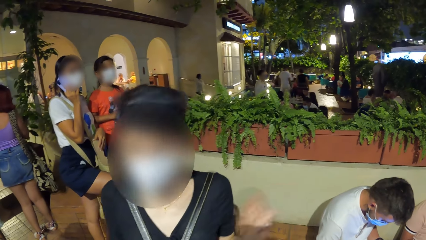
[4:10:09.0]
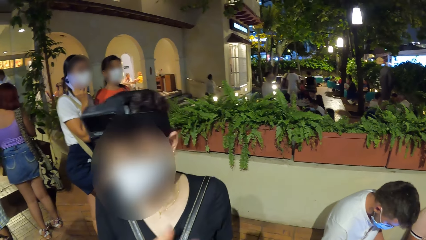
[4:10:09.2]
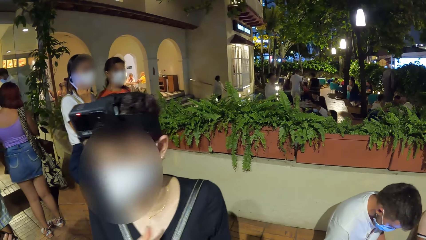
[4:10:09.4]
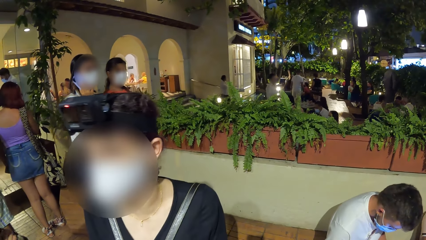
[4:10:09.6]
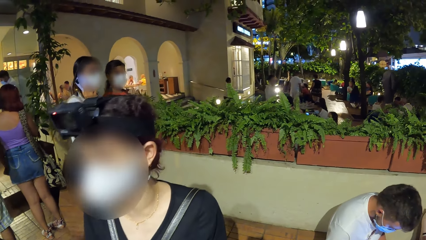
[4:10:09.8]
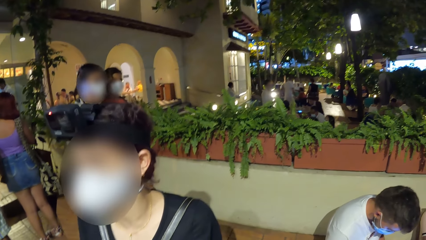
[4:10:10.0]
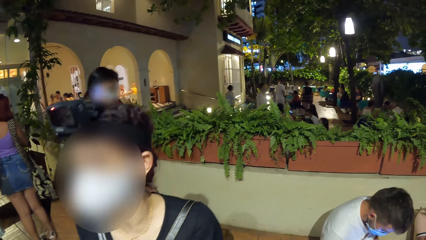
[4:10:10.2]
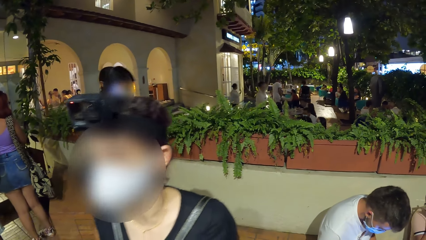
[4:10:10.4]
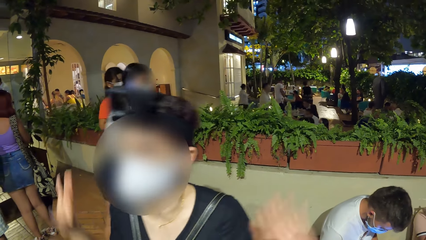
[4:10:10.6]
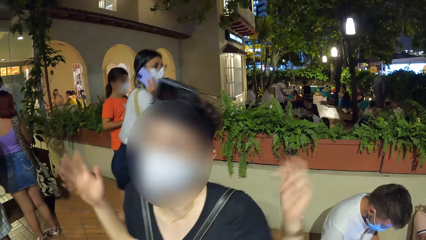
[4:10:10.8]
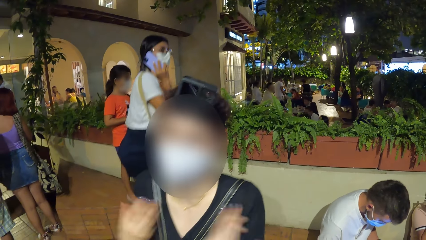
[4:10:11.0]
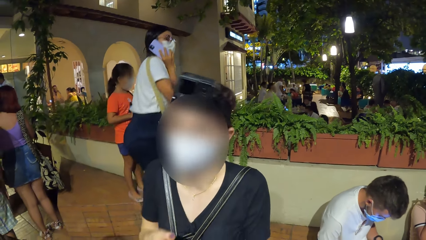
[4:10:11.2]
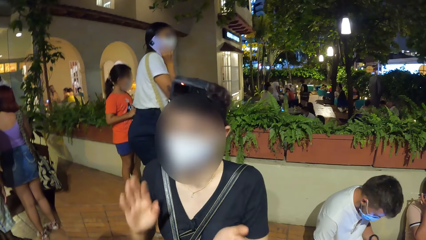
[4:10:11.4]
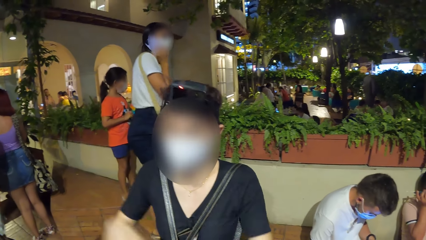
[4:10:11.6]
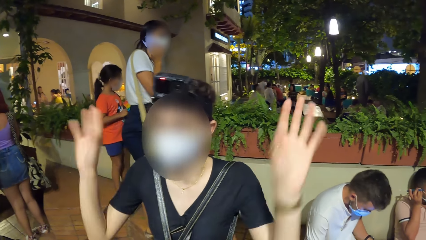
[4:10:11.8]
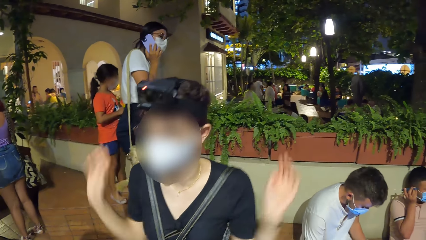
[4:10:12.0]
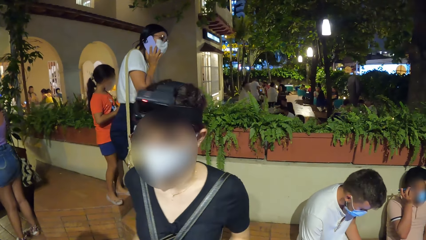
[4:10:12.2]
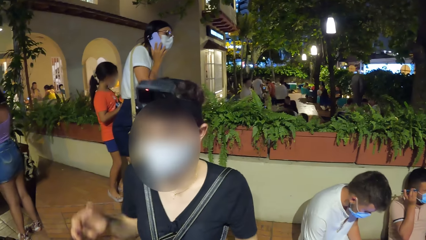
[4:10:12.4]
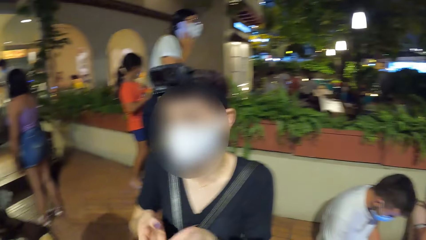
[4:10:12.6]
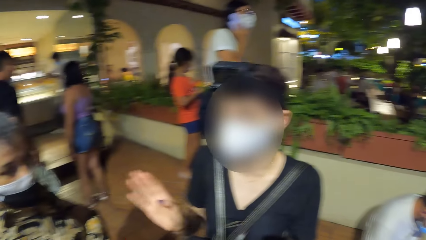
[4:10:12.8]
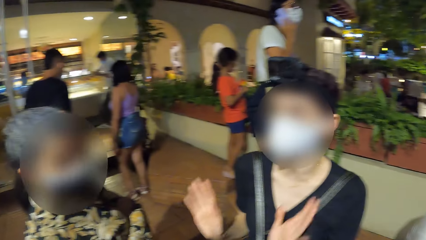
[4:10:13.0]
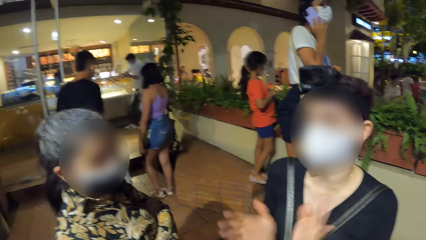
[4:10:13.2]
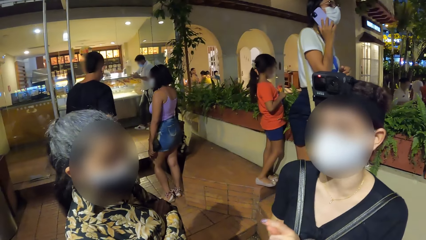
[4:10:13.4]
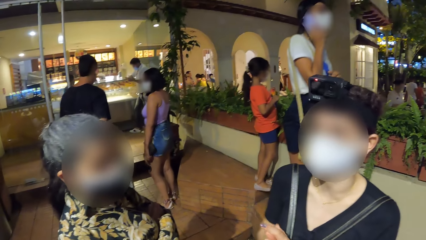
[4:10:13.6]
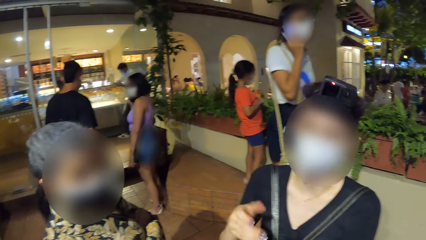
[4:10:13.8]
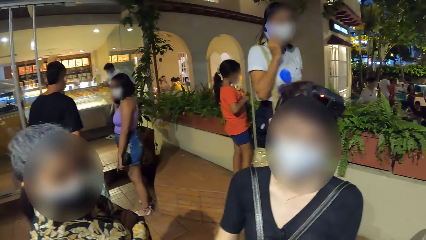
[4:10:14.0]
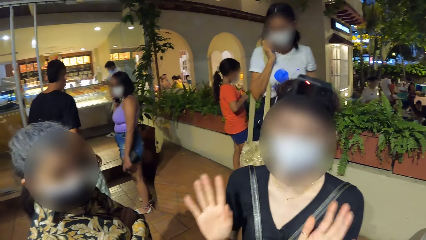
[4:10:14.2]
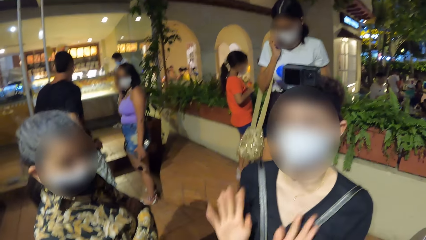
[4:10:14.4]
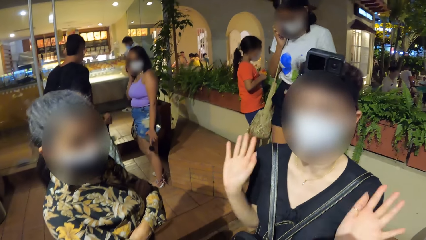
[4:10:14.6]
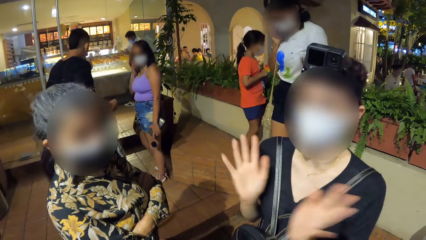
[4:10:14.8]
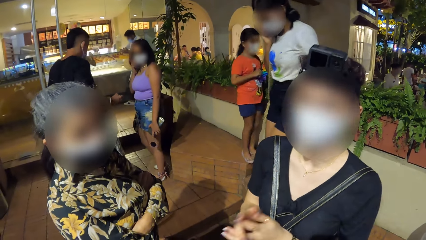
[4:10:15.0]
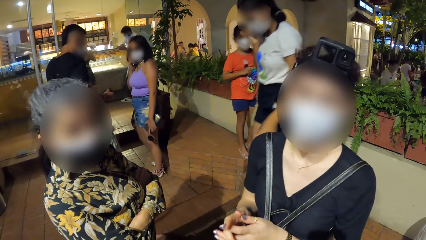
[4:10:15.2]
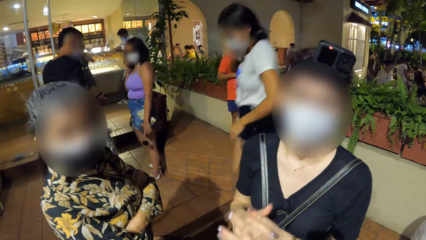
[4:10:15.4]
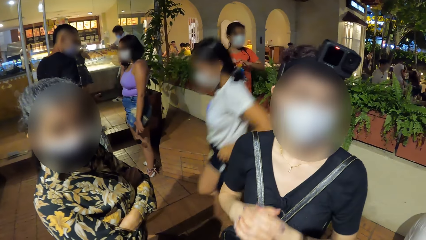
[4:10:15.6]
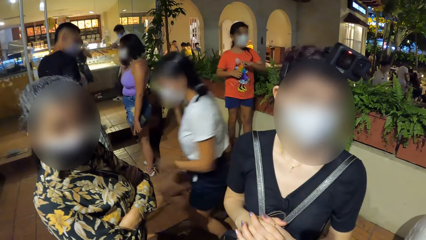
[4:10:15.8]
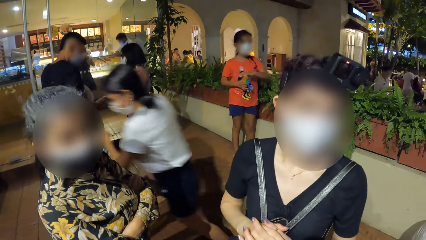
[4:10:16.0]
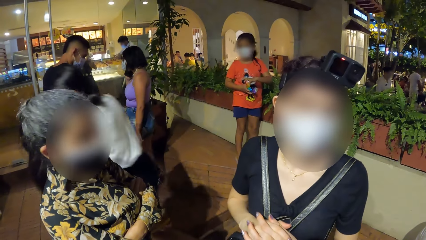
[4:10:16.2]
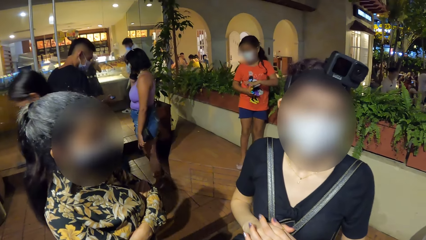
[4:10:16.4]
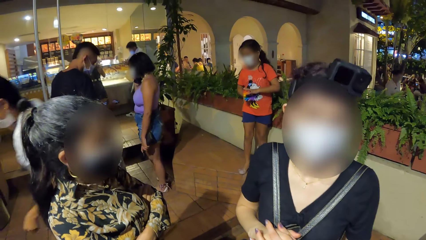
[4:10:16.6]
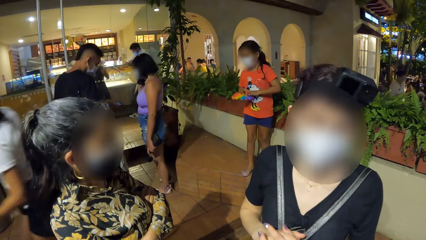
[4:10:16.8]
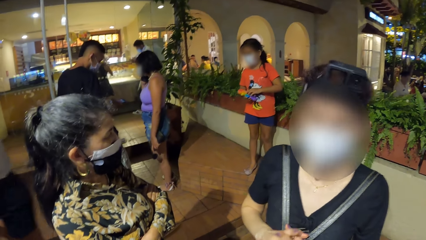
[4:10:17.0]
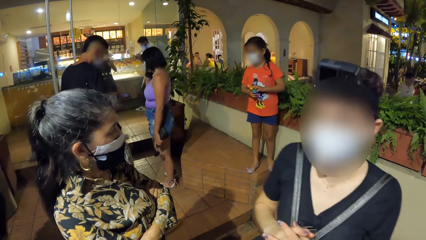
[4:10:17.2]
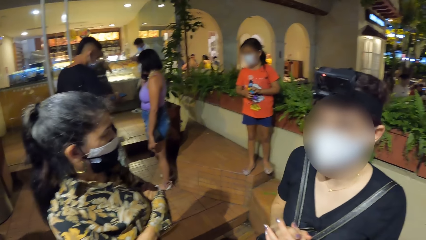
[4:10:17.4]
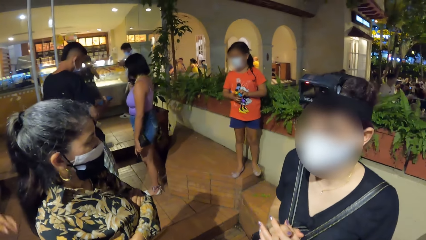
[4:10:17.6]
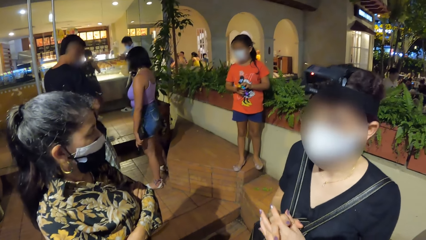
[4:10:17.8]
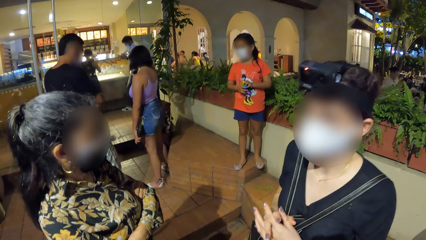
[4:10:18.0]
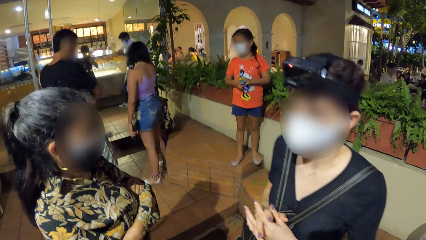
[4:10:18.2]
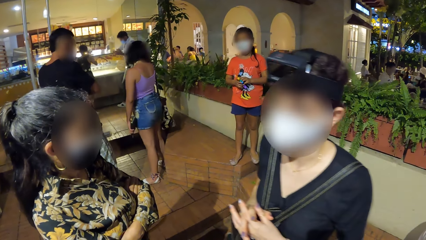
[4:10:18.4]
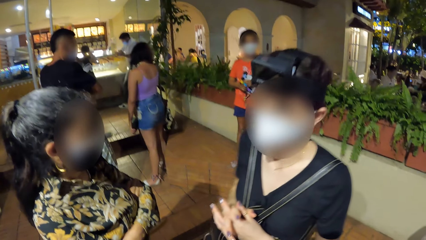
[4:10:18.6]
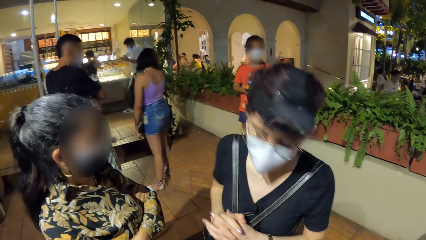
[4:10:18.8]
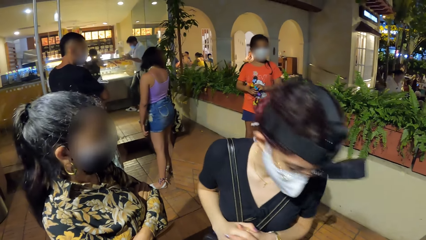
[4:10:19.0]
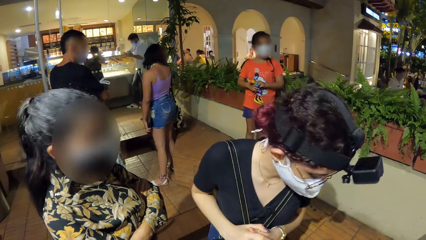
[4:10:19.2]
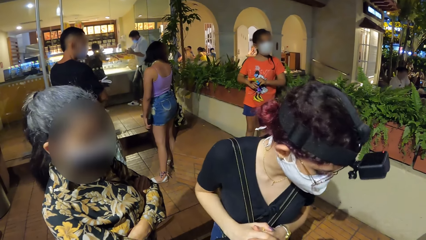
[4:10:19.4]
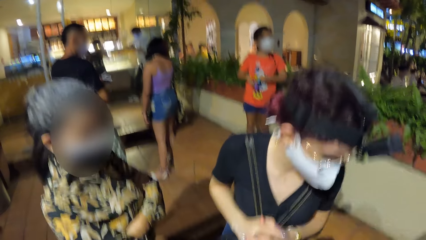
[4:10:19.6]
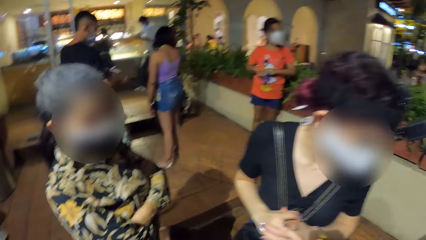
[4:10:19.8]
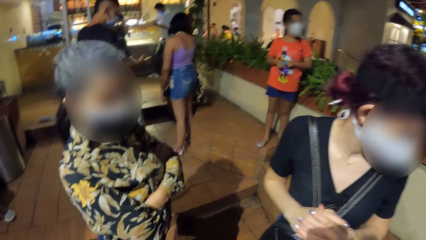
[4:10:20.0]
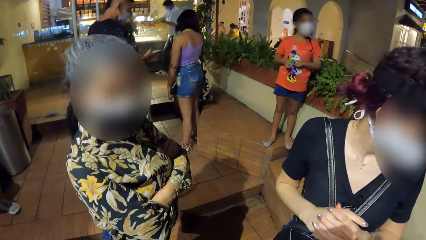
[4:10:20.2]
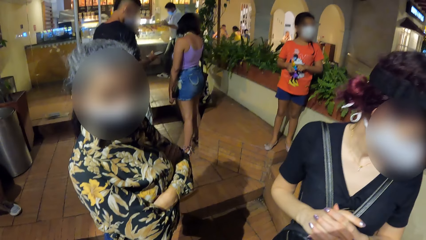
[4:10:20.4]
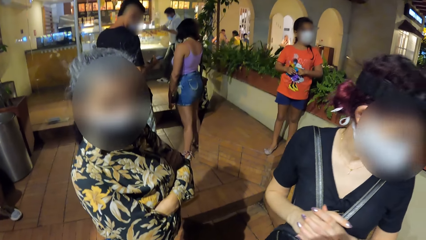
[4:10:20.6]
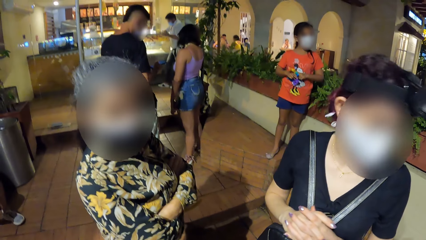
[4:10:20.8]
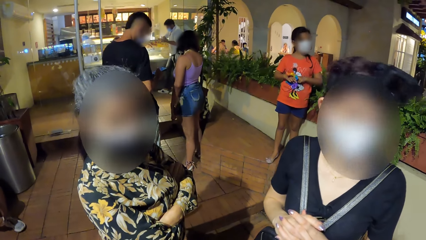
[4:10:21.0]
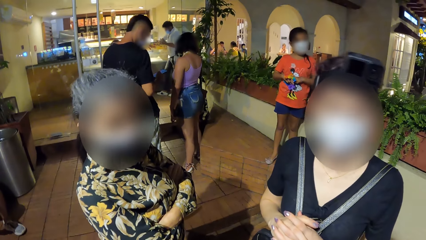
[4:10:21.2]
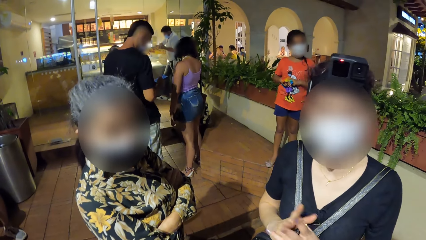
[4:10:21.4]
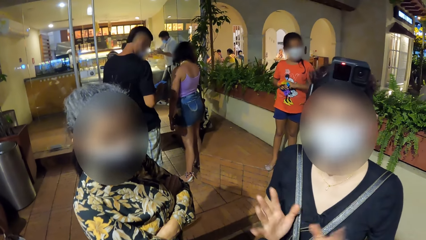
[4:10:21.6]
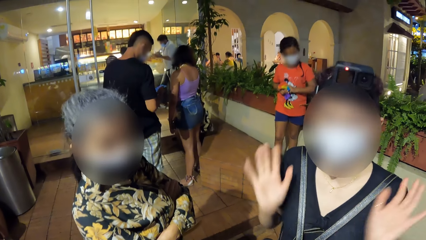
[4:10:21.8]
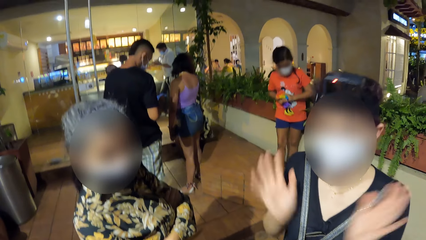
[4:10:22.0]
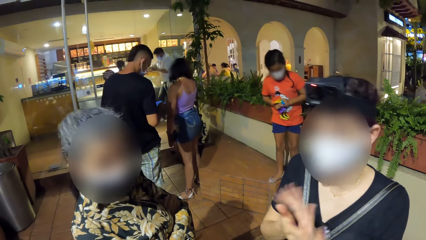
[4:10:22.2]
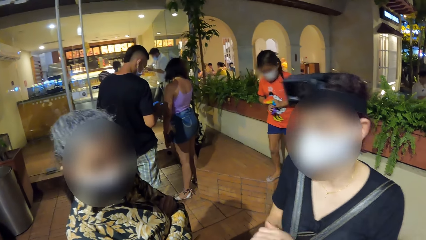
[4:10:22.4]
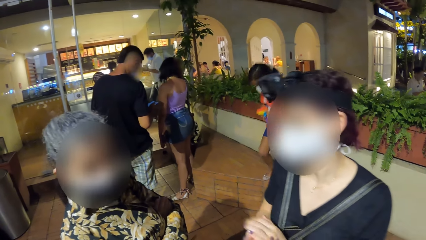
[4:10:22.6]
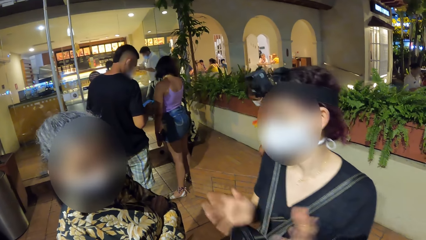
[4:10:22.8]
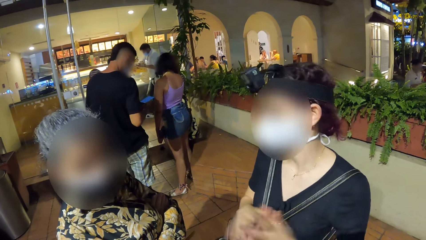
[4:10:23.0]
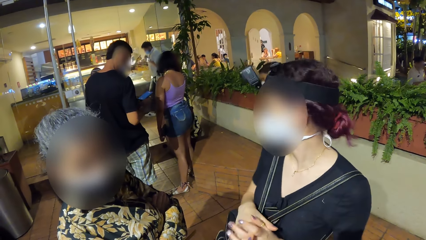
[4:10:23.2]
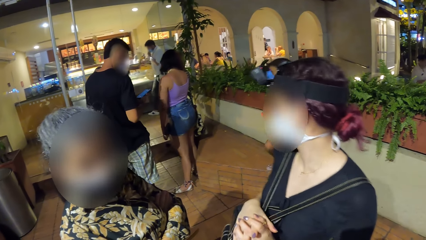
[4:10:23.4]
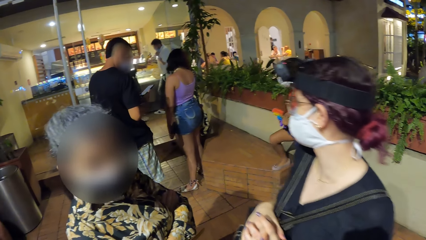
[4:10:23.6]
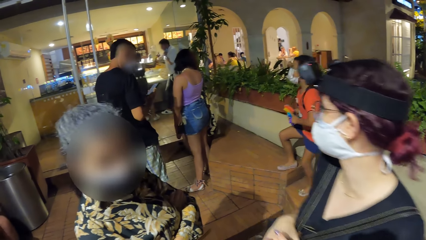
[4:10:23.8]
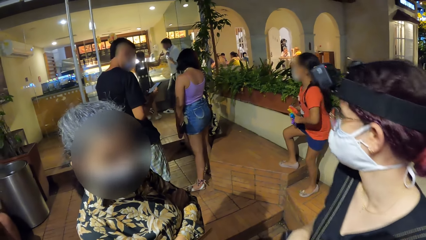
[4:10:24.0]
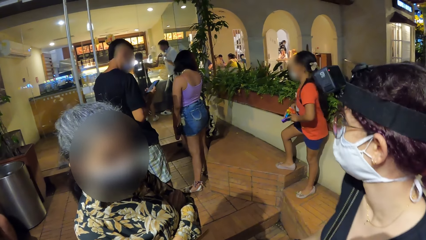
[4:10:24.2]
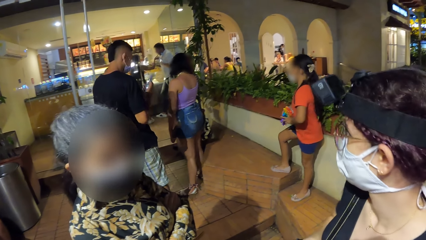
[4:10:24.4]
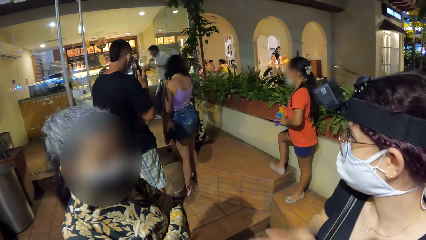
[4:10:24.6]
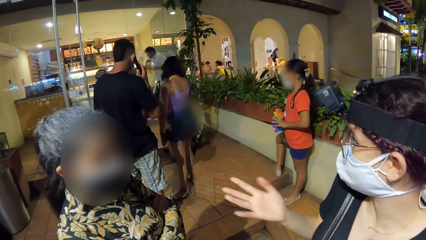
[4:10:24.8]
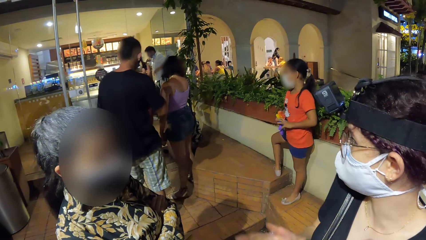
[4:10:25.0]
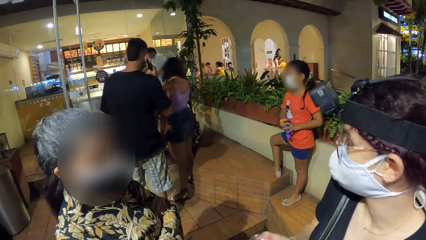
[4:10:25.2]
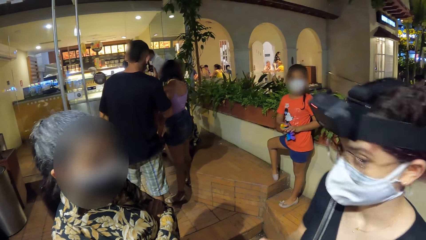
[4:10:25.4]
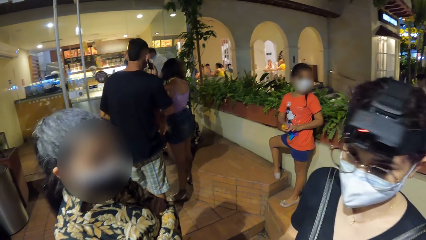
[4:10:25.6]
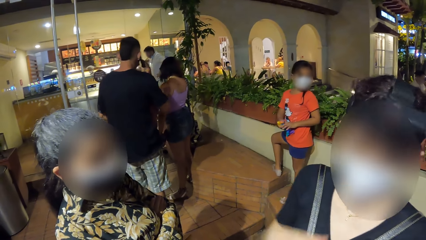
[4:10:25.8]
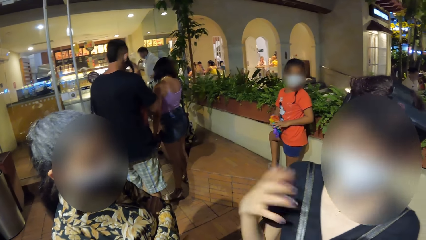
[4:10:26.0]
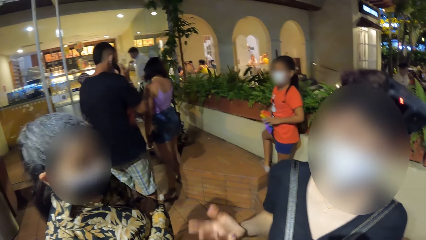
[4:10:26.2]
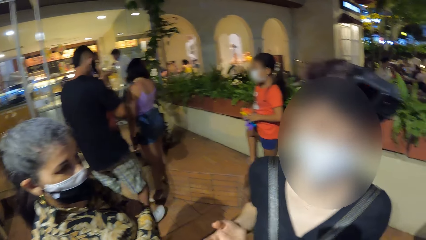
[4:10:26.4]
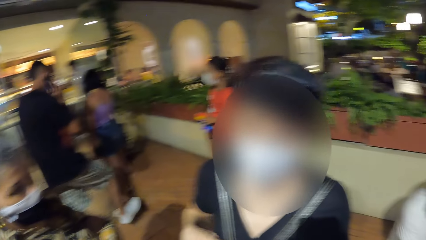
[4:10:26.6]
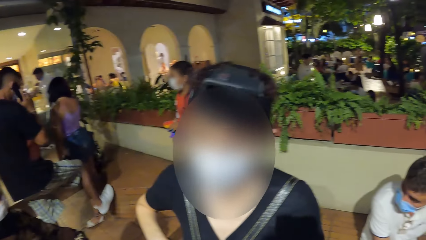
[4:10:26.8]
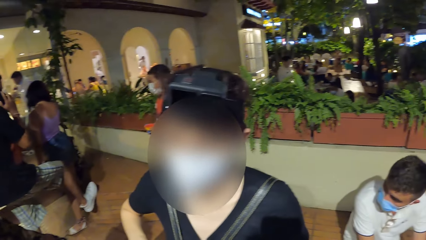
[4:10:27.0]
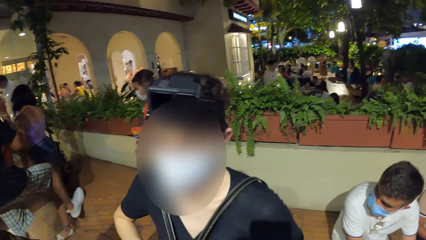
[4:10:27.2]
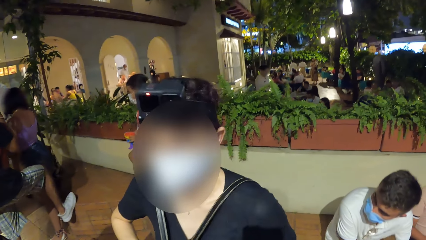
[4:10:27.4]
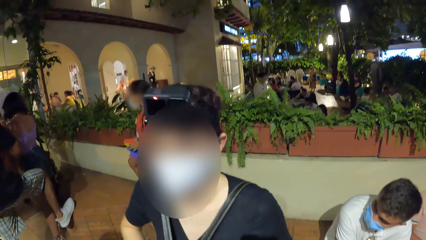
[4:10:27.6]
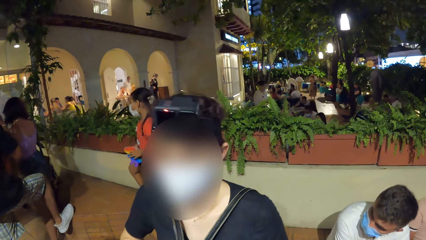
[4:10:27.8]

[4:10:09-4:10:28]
The woman climbs the bench. The woman steps down from the bench. A man picks up a phone from his right pocket with his right hand. The man operates the phone with his right hand. The man places the phone on his right ear with his right hand. The man places his right leg on the bench.
